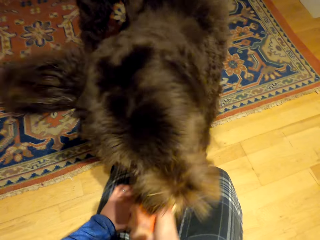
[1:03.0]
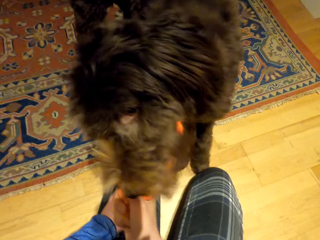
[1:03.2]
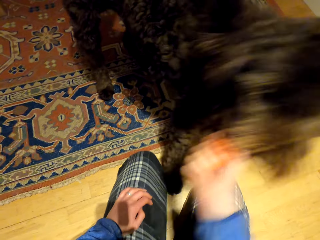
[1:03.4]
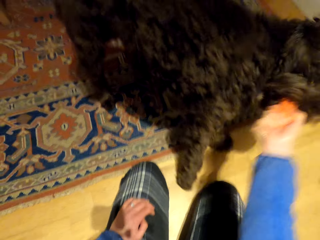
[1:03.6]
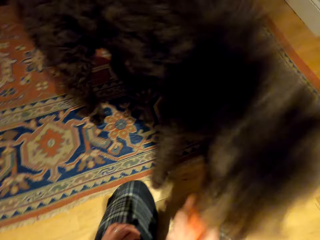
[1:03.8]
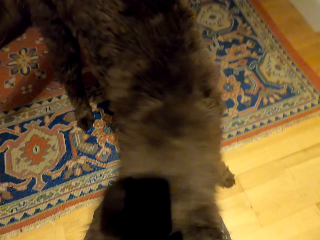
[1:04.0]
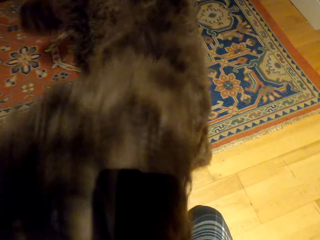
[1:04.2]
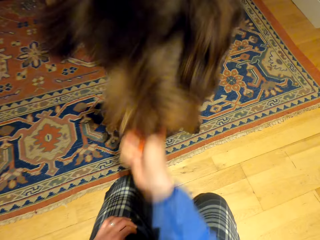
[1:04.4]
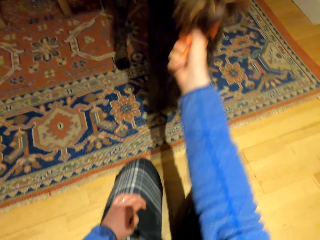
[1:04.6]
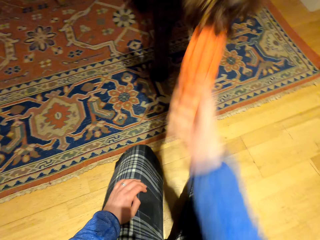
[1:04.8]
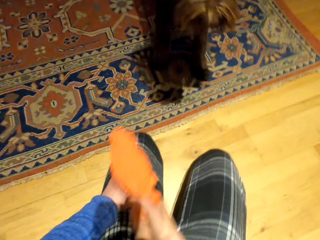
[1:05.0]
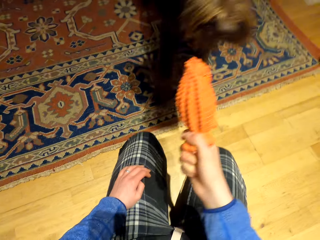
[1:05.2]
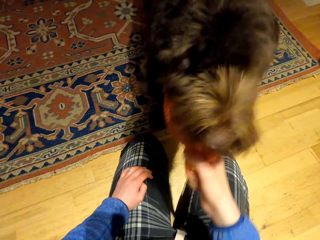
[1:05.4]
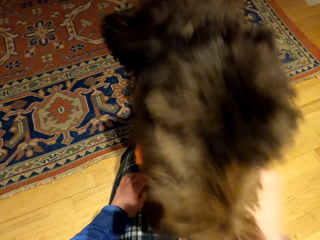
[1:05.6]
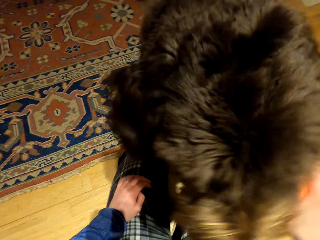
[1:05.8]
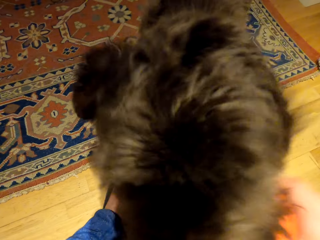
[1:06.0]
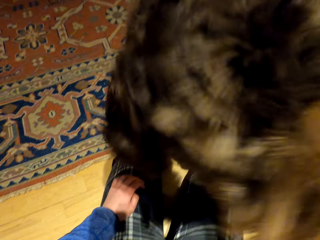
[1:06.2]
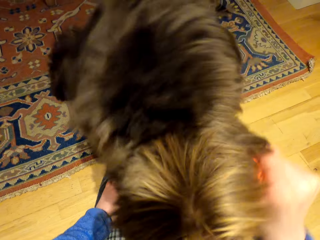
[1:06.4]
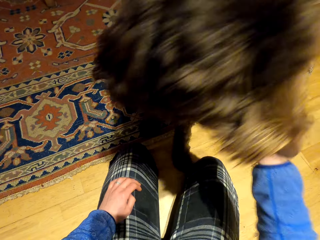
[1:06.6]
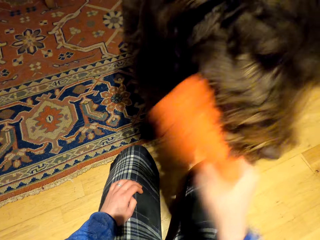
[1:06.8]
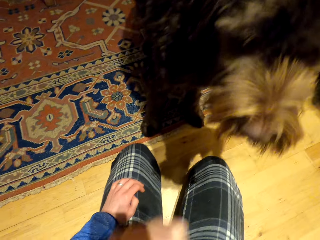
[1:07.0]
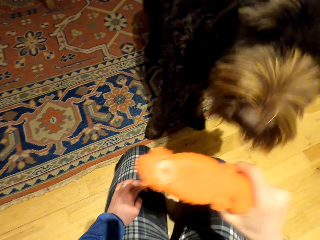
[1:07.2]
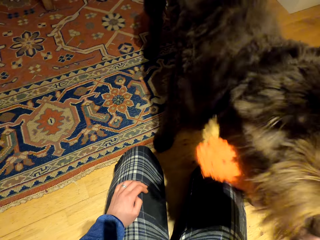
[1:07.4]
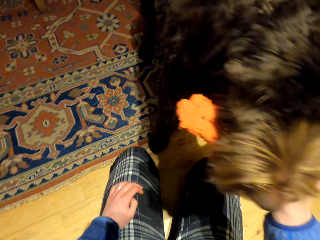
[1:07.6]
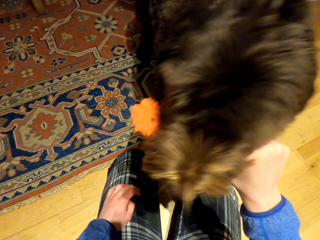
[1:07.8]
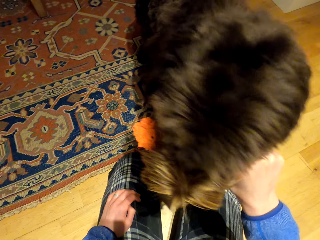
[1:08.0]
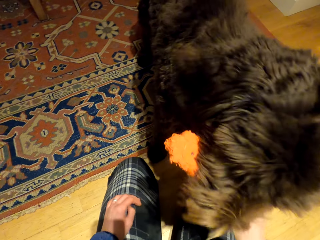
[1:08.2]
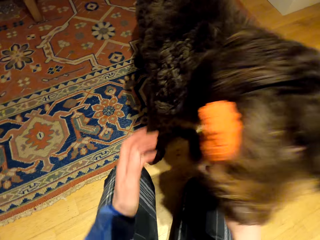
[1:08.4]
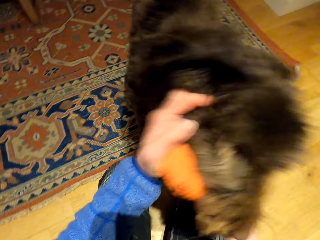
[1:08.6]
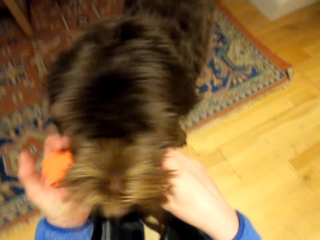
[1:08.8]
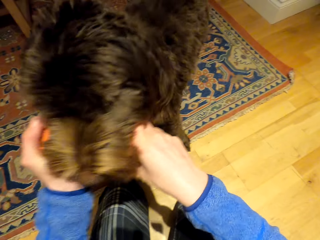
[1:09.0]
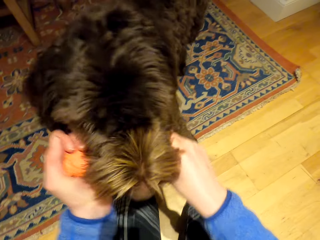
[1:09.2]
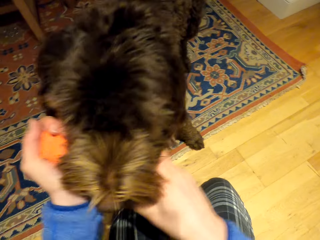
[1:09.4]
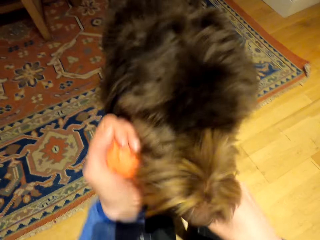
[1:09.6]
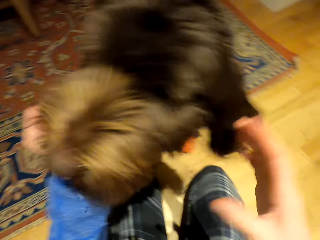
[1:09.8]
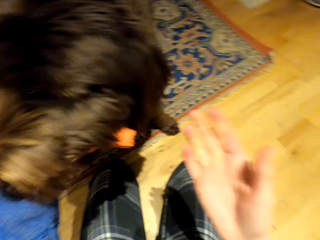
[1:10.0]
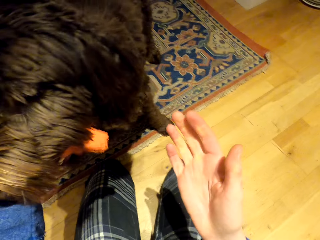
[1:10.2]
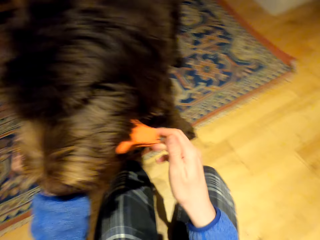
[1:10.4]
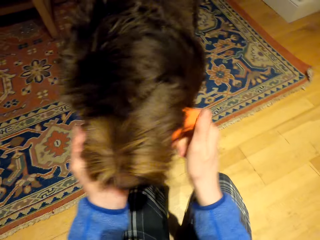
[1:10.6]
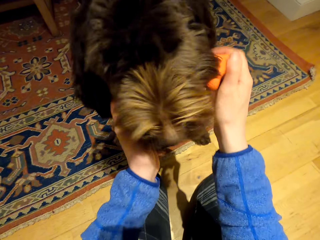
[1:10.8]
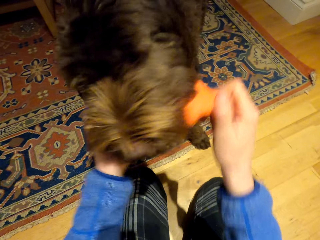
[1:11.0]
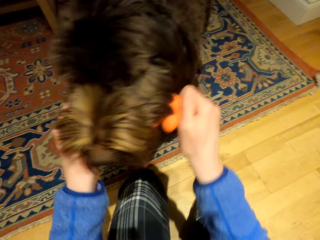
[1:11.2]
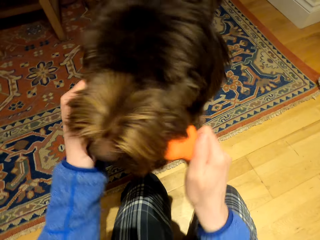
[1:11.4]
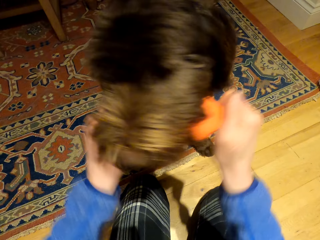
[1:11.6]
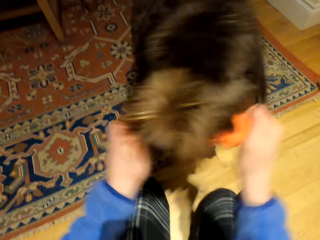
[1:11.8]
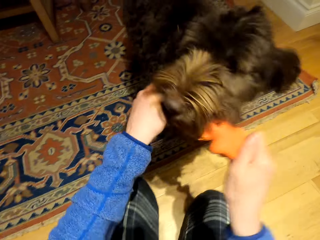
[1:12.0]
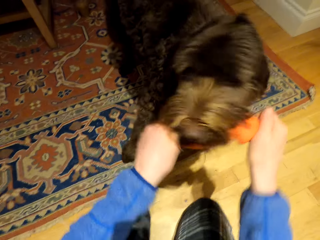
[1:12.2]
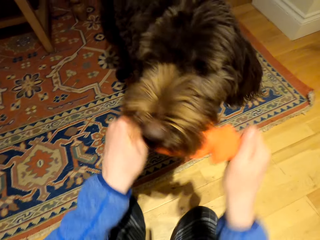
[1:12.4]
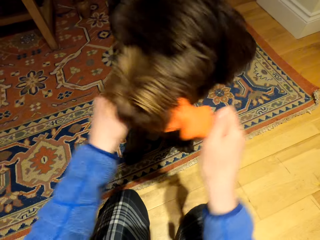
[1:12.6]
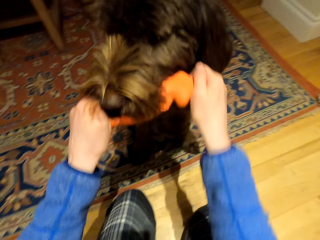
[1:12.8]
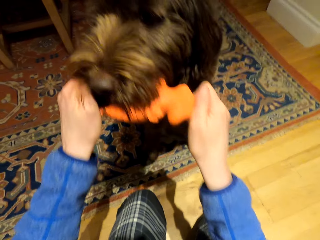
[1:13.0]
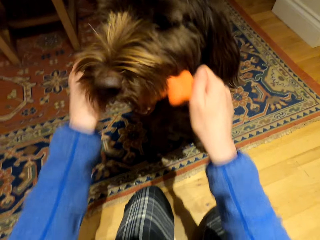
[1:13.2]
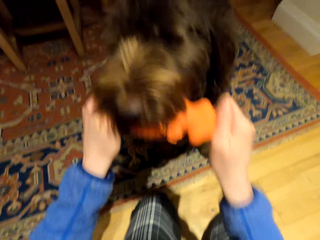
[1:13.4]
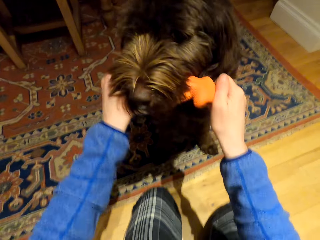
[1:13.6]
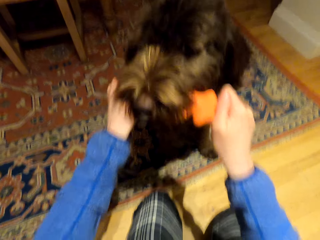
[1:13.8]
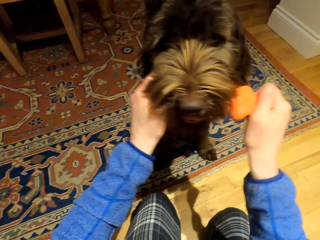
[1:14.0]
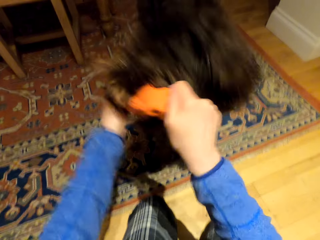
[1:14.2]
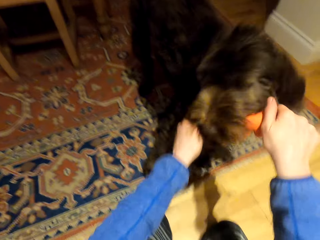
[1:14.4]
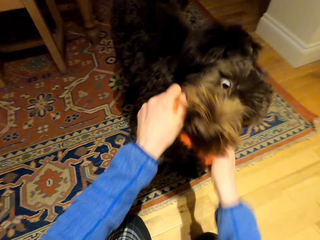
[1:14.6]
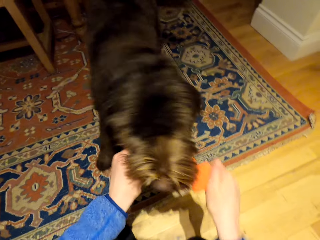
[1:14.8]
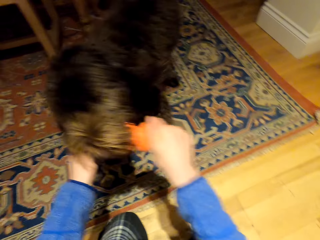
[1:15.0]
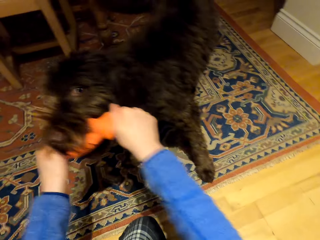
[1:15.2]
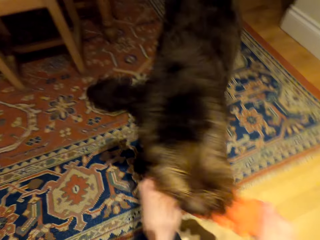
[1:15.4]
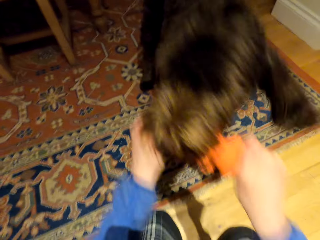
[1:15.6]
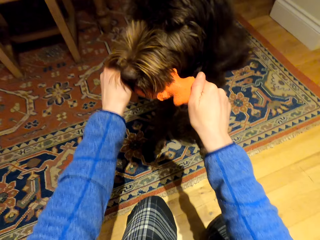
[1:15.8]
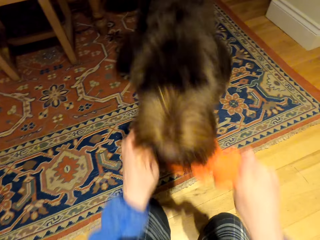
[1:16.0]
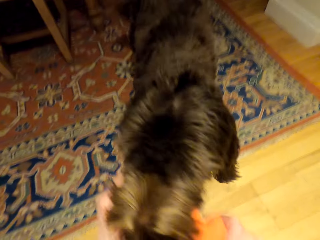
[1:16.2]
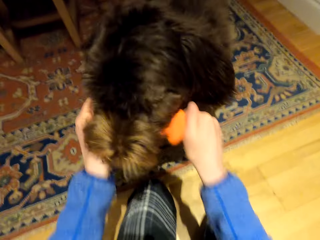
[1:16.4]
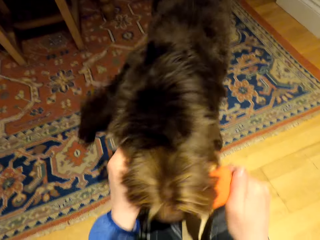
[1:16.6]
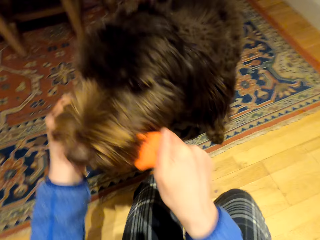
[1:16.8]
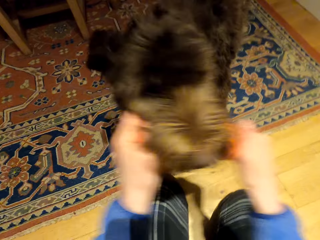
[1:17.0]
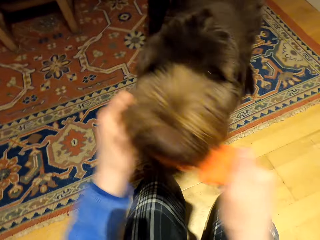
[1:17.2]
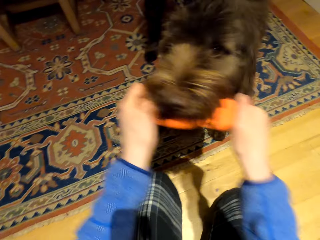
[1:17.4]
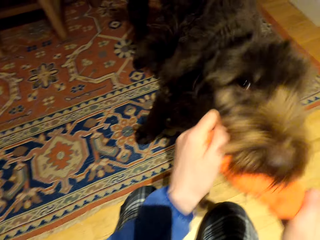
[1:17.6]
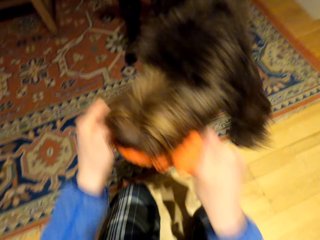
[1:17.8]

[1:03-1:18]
The camera wearer snatches the plastic from the dog's mouth. She holds the plastic with both hands. She looks at her hand. She is playing with the dog and a dog toy.

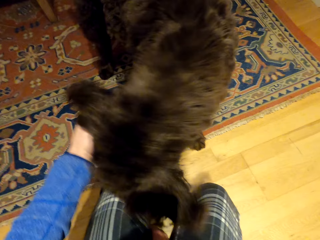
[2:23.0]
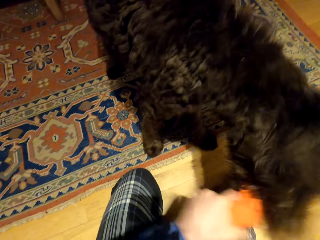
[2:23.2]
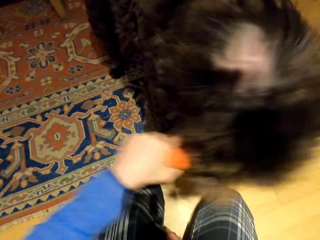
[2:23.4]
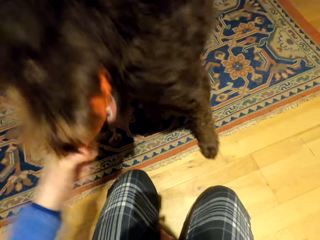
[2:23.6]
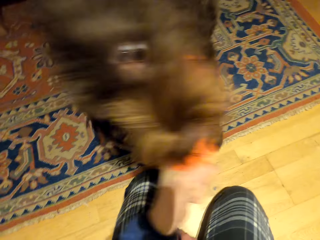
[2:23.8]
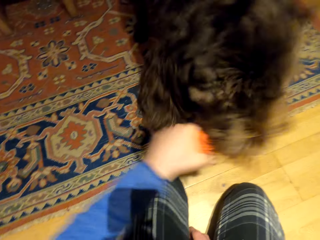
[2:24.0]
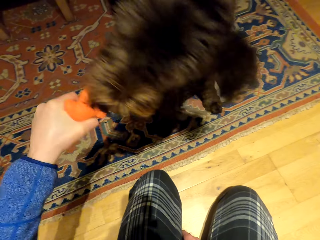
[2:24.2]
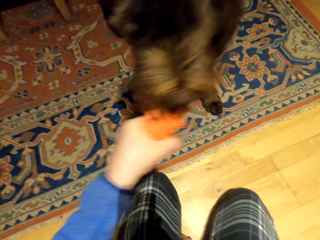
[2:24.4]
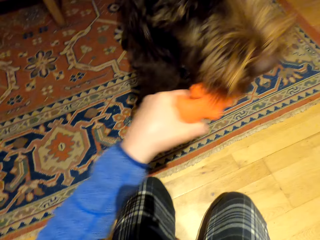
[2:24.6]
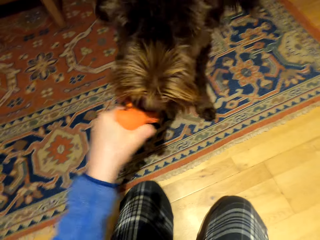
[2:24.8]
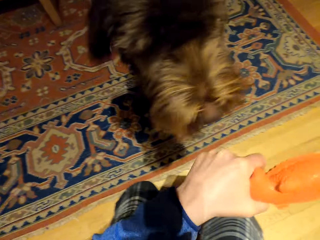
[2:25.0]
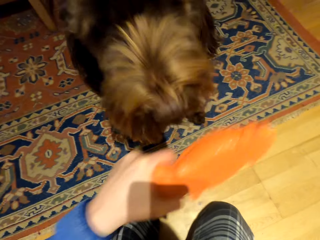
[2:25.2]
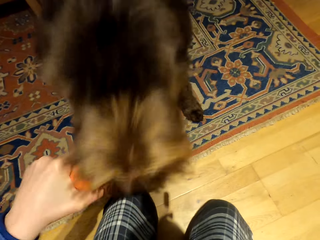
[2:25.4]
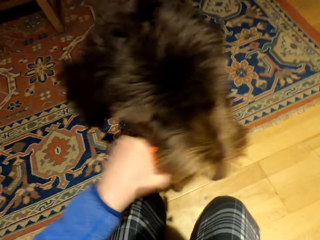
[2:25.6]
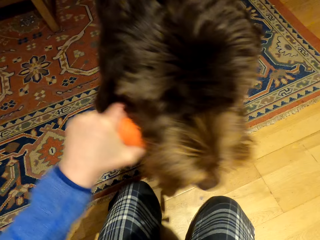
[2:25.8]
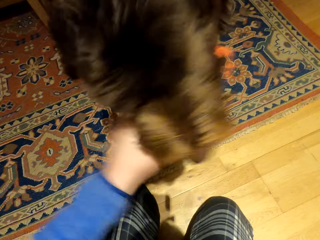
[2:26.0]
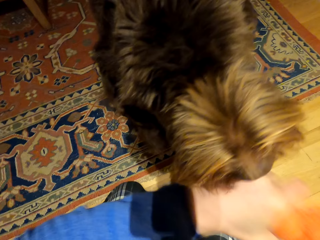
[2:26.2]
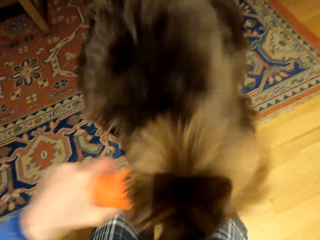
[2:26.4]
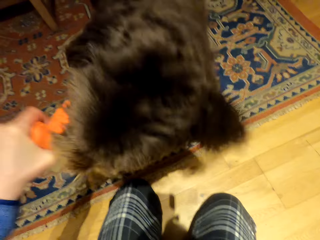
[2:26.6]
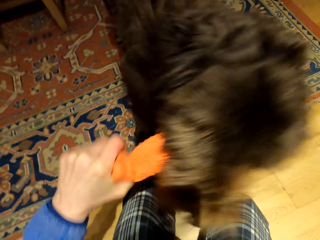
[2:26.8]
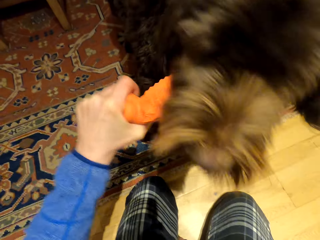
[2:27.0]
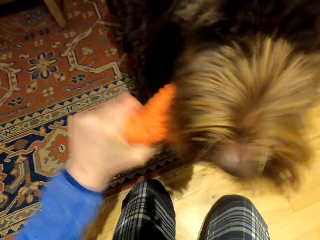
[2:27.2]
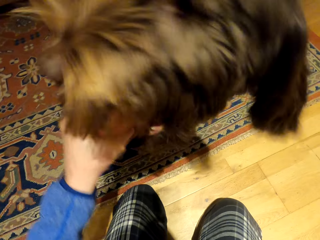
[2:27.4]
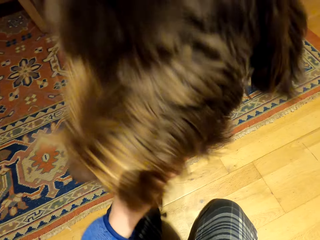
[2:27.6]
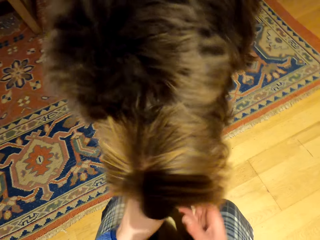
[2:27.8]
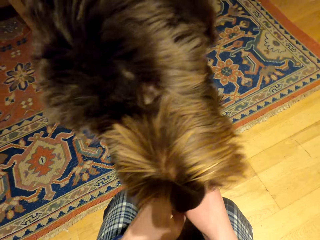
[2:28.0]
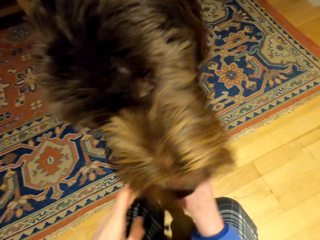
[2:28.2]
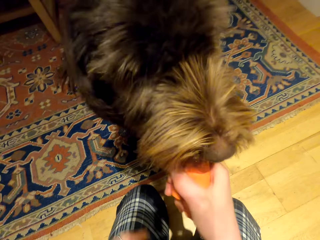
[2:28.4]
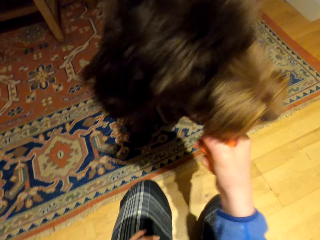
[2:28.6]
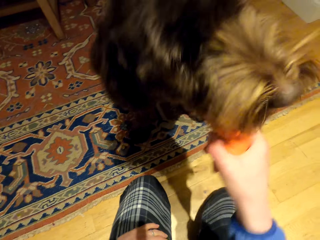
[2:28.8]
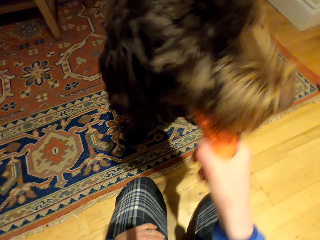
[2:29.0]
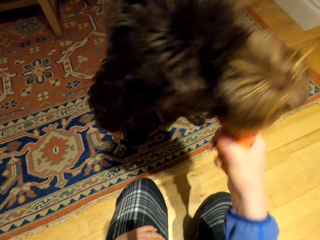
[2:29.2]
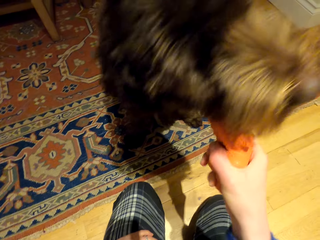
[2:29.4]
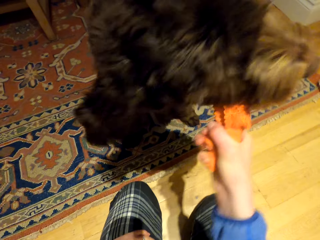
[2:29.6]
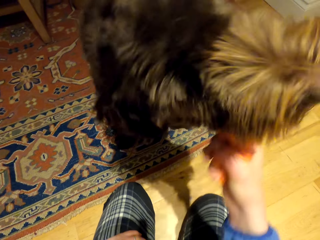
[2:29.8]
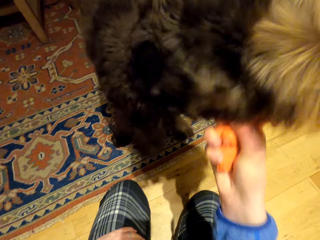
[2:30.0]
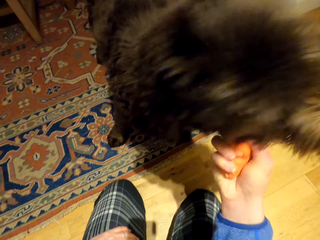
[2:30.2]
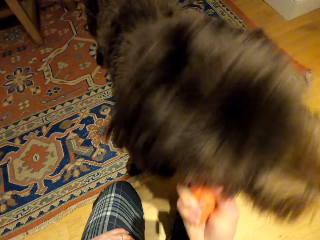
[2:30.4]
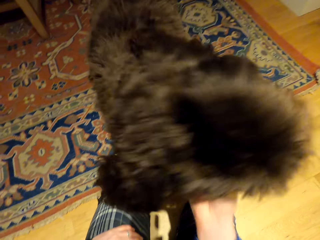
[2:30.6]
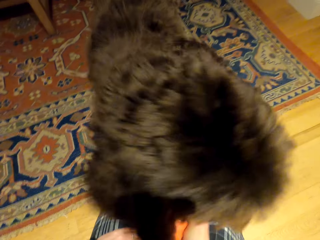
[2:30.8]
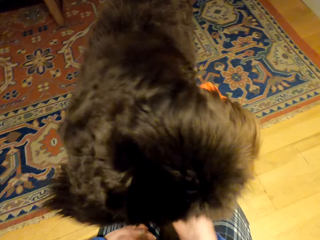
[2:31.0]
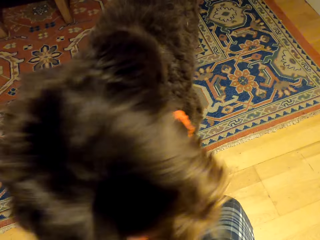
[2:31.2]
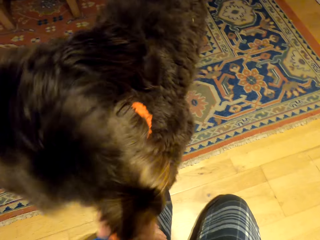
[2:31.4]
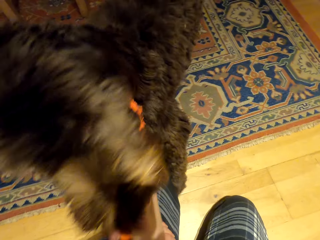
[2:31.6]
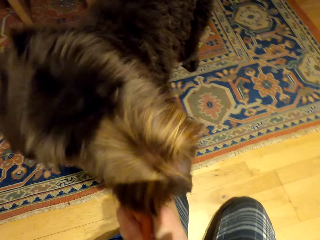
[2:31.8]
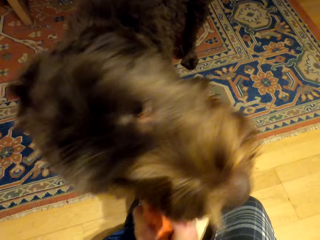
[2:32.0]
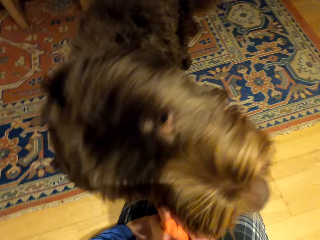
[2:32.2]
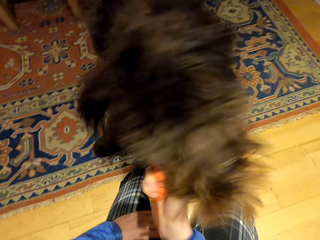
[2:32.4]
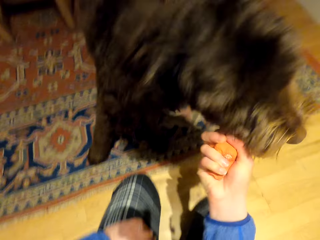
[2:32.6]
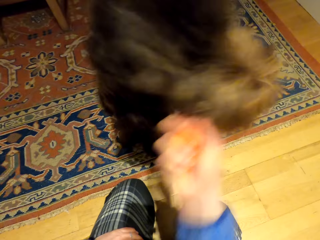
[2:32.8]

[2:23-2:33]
The camera wearer grabs the plastic from the dog's mouth. They hold the plastic in the dog's mouth.
